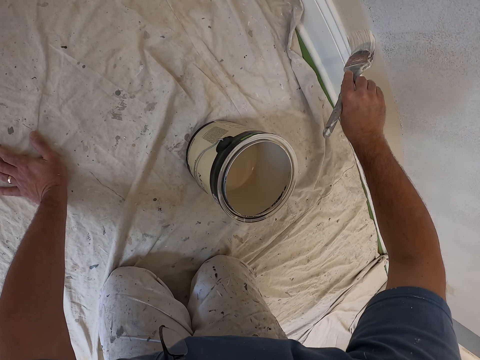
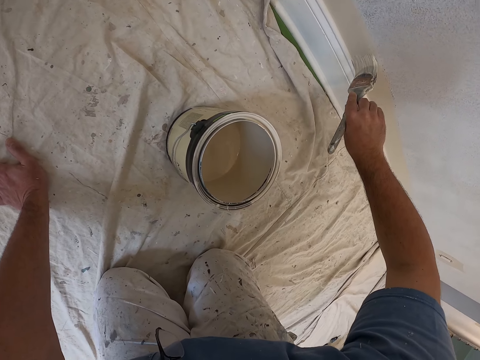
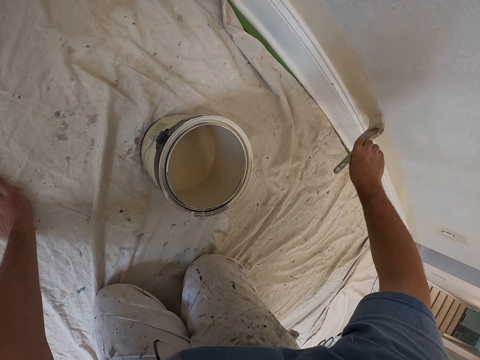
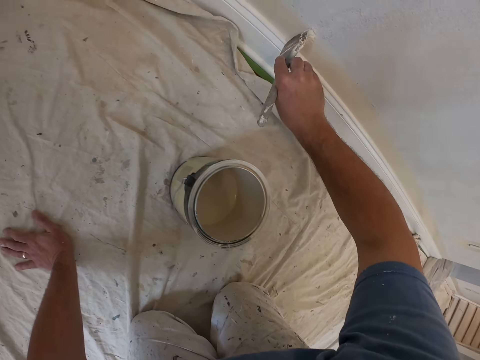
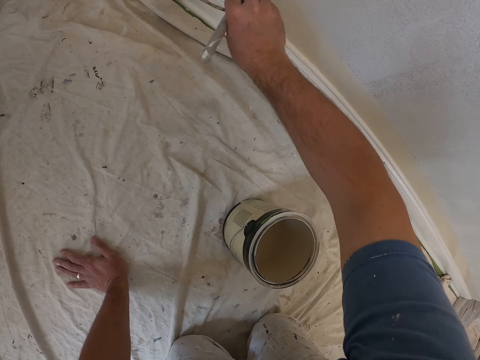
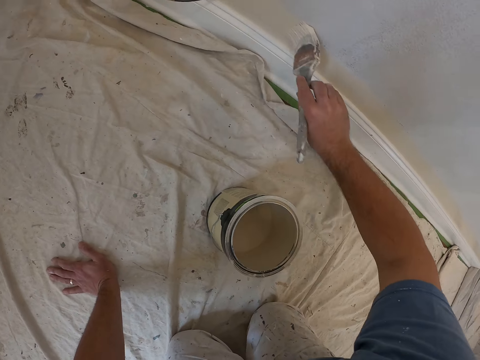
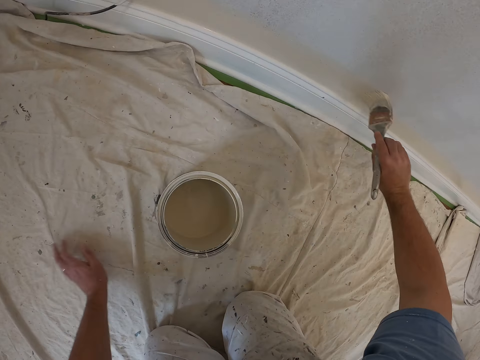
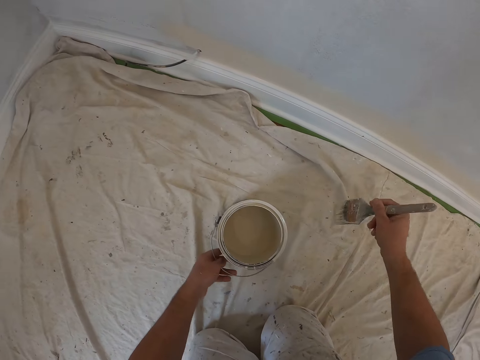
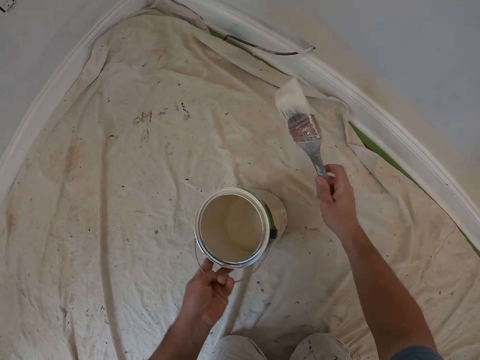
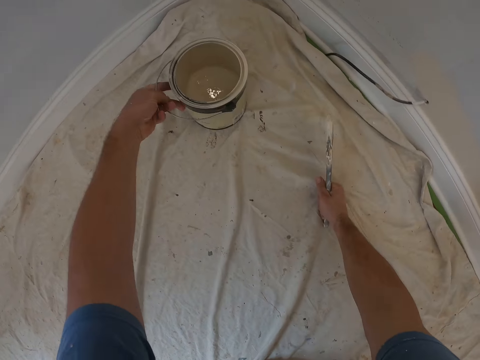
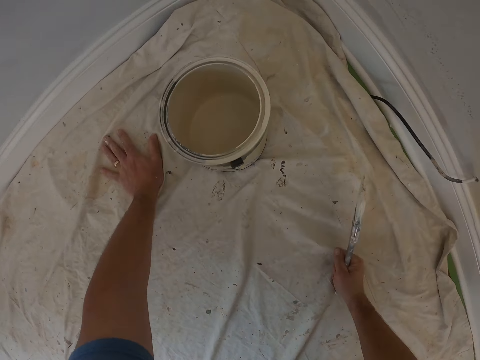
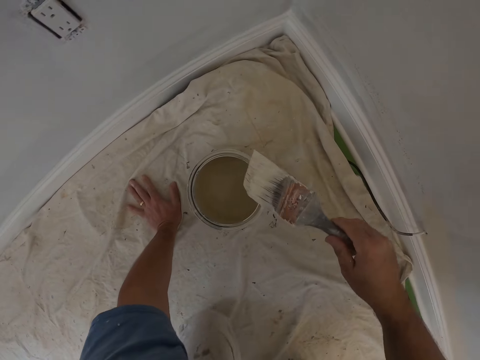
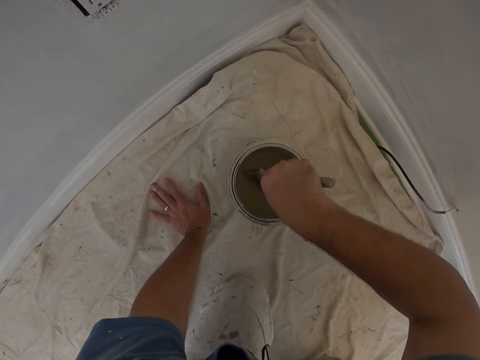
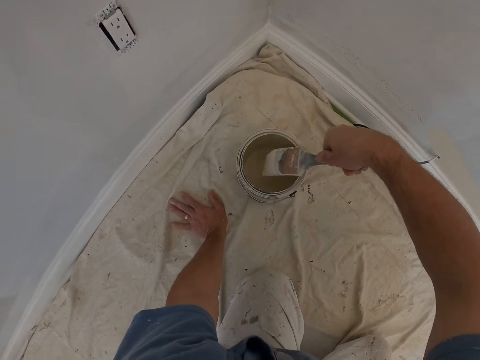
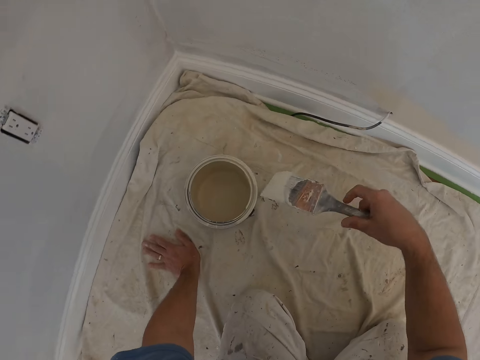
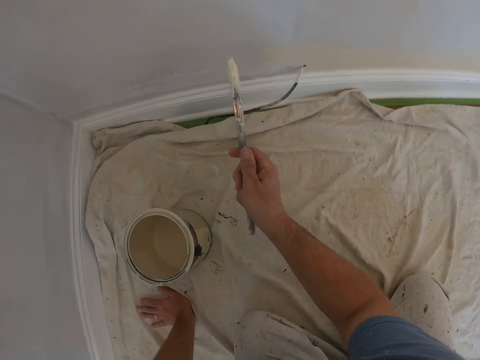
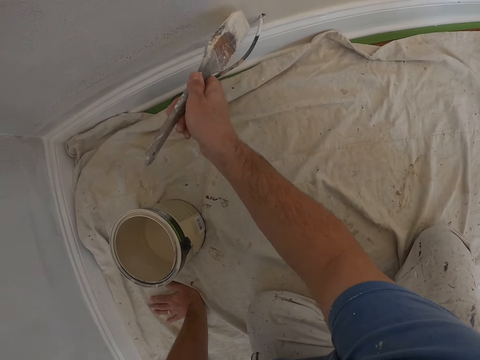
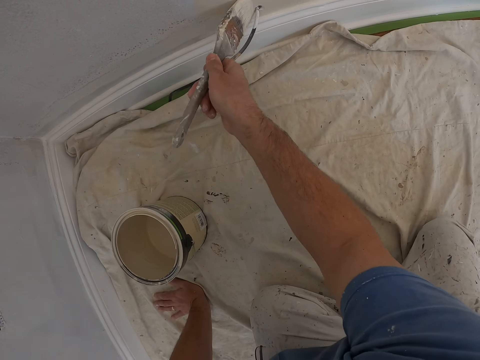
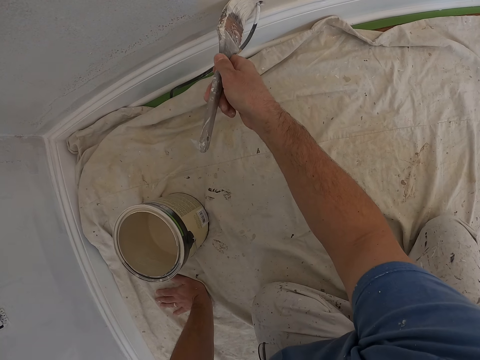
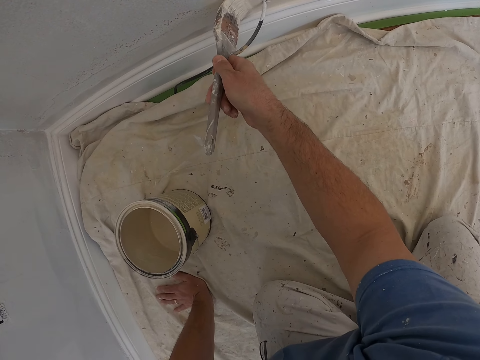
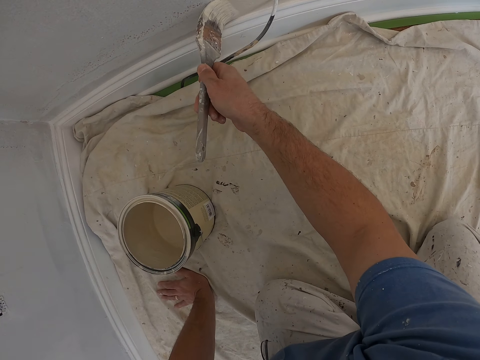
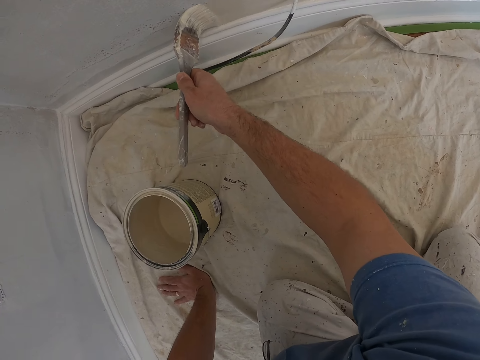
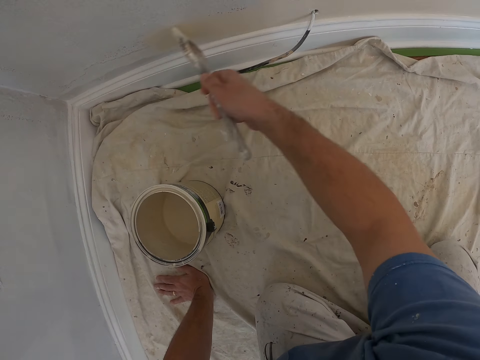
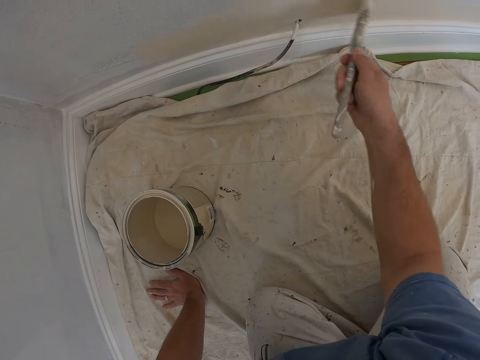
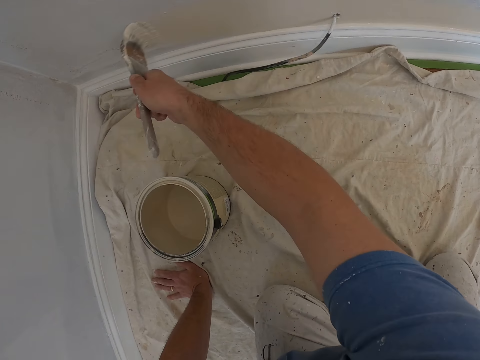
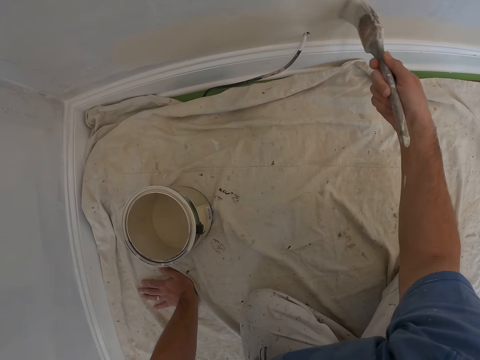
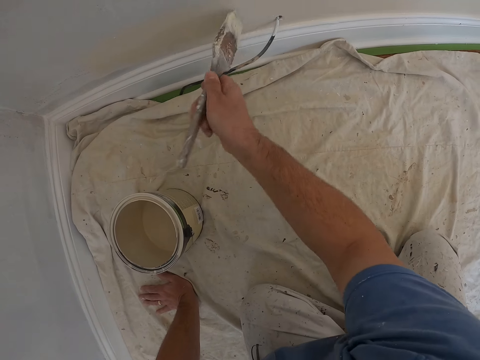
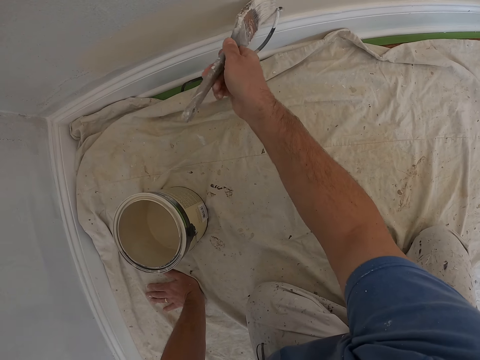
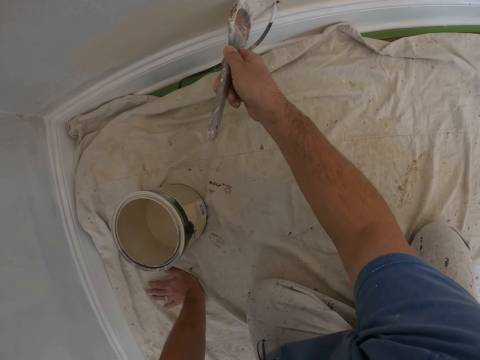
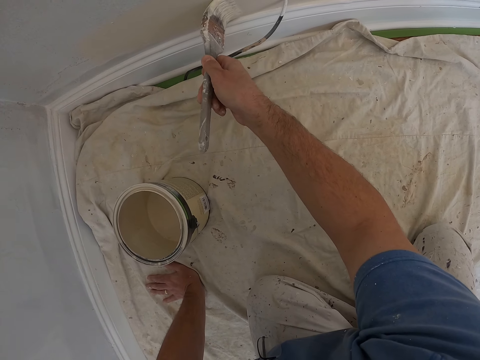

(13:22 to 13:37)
The camera wearer picks up the paint can on the floor. He adjusts the paint container on the ground and puts the paint can on the floor. He walks on his knees on the floor. He draws paint from the paint can with a paint brush. He paints the edge of the wall with the paint brush.

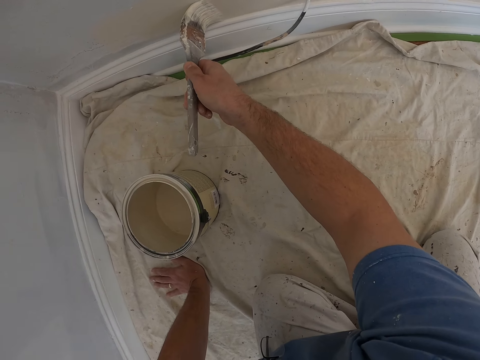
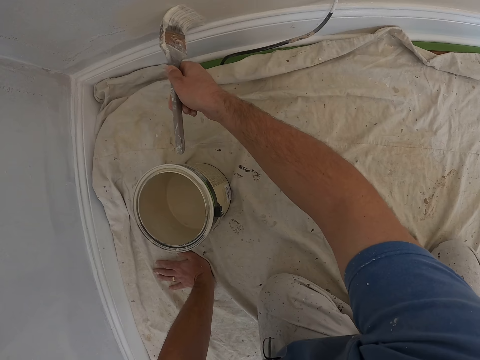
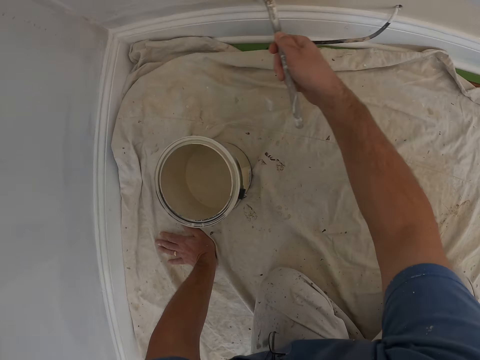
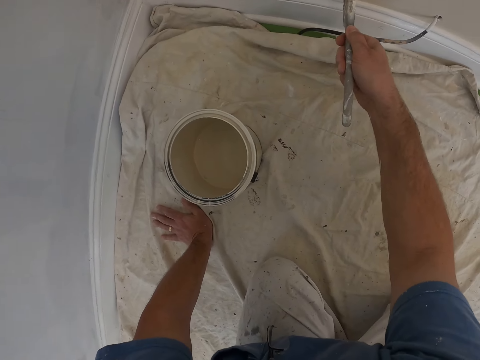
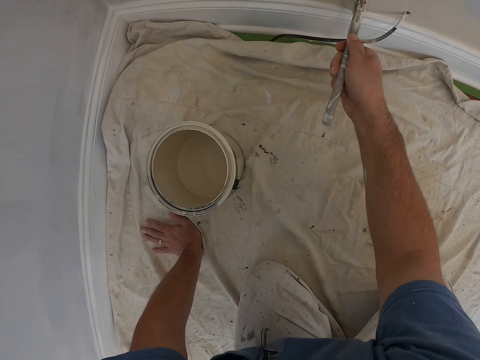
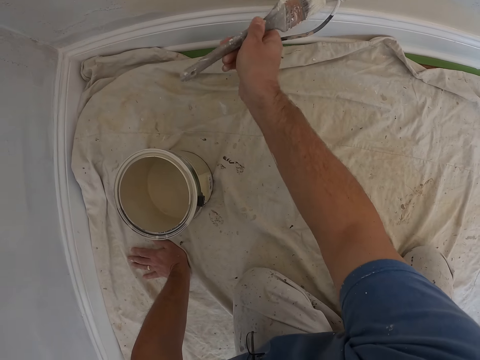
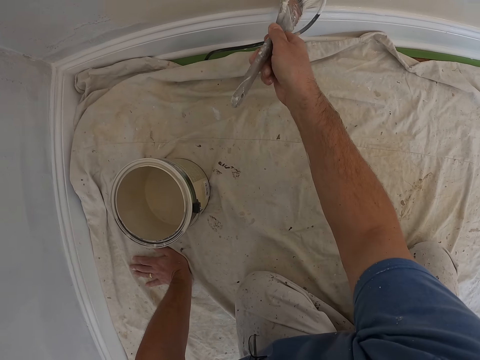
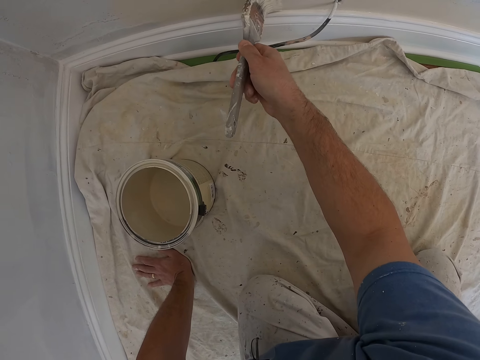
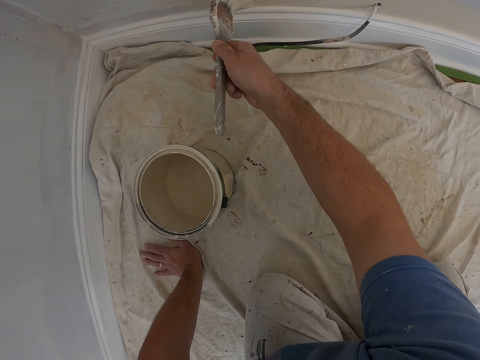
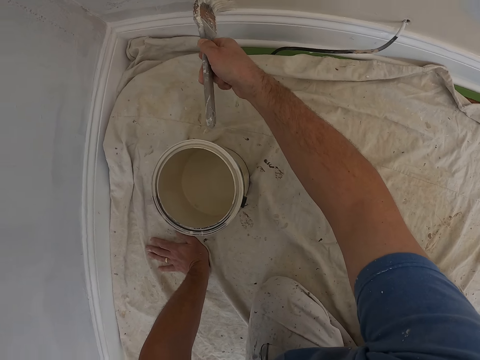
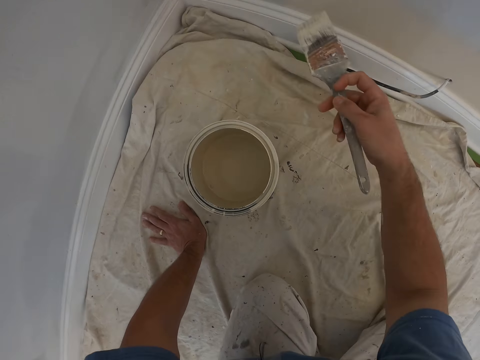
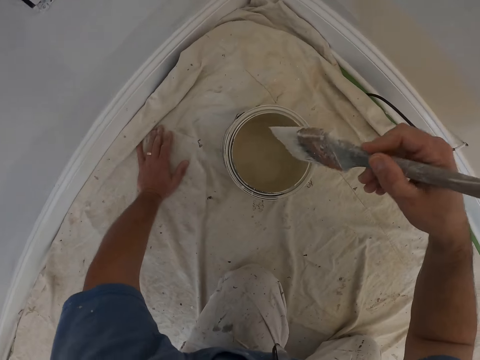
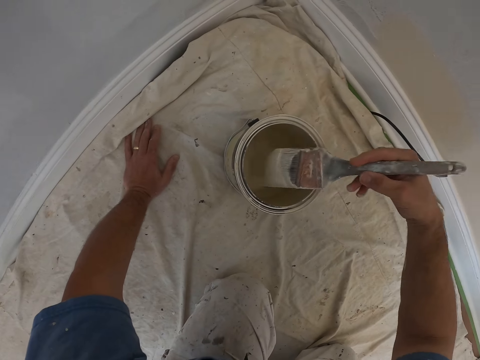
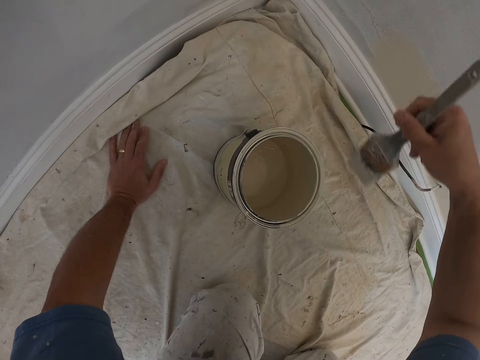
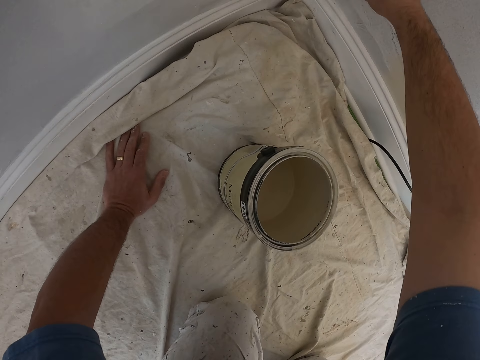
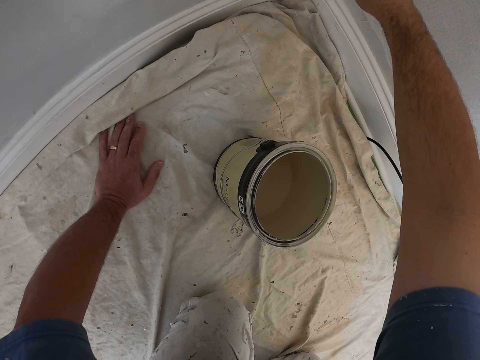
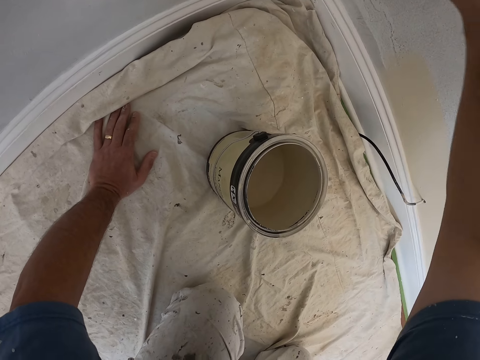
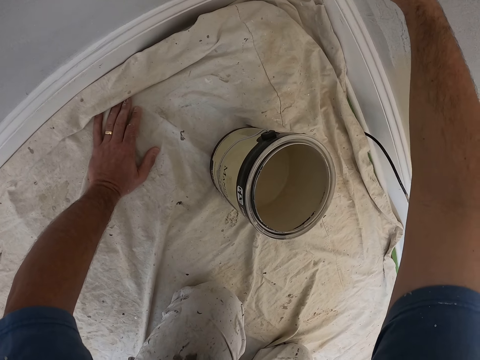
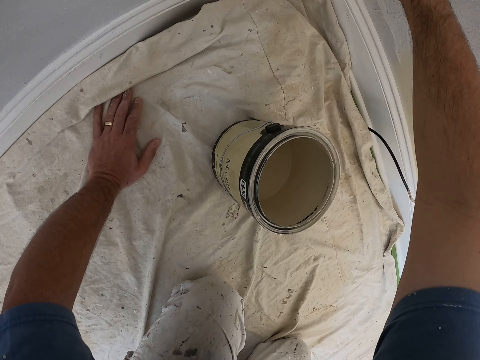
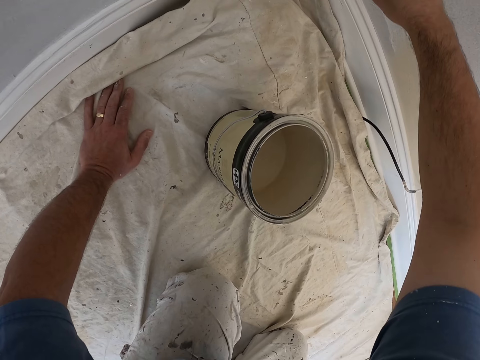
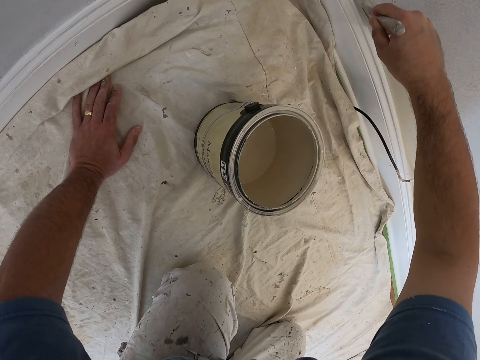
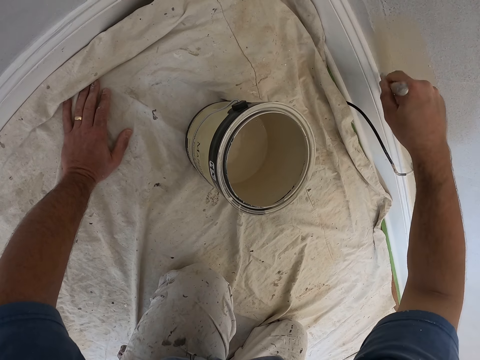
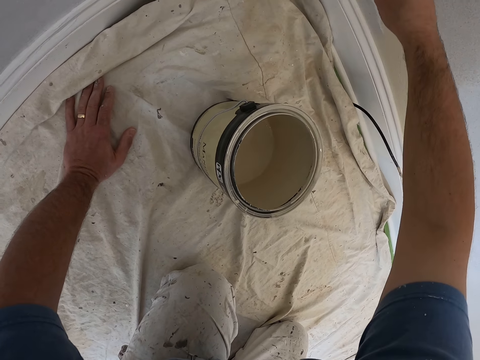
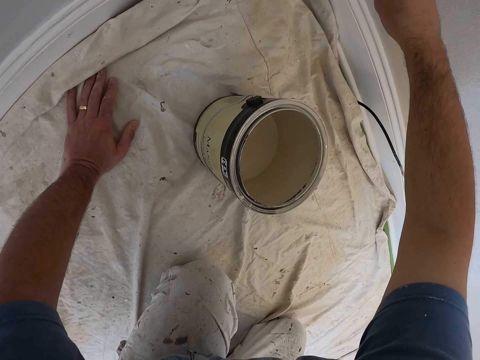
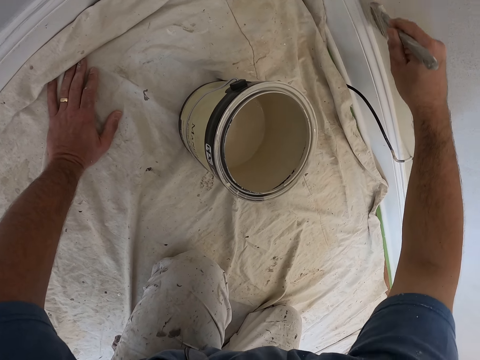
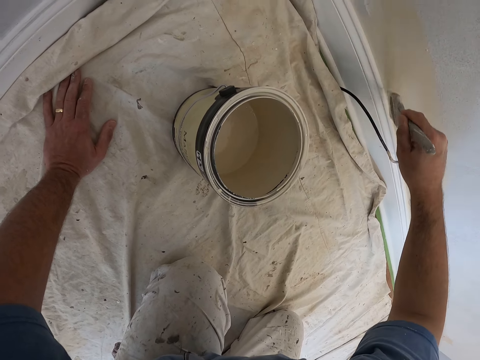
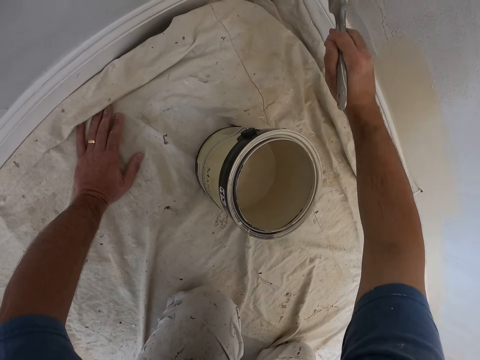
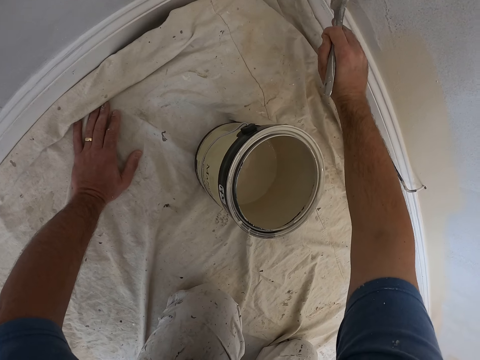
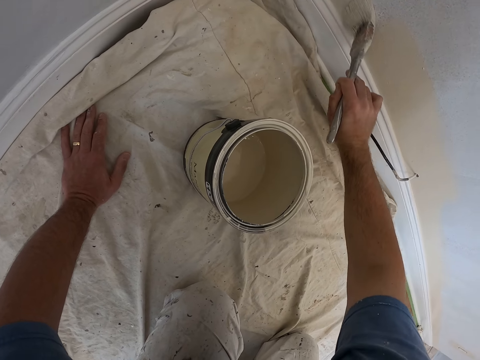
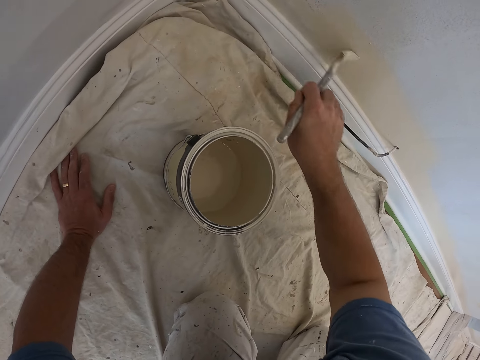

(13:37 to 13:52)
The camera wearer draws paint from the paint can with a paint brush. They paint the edge of the wall with the paint brush. They paint the edge of the wall again.
